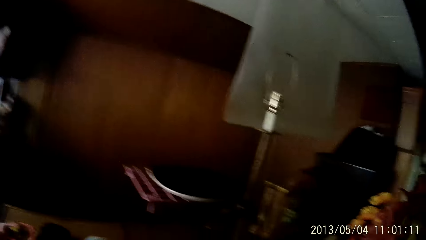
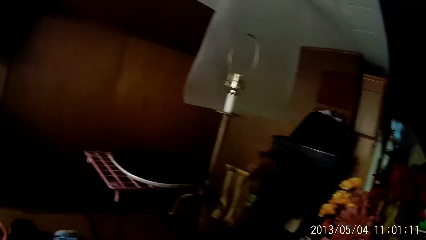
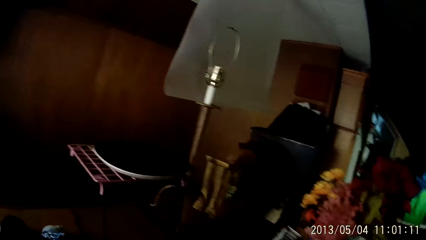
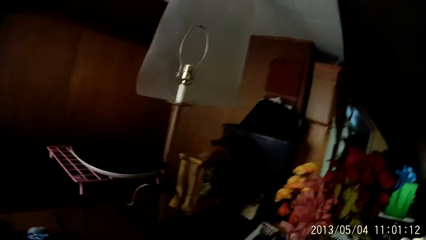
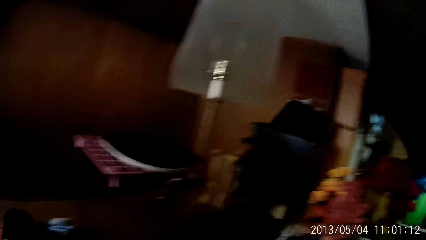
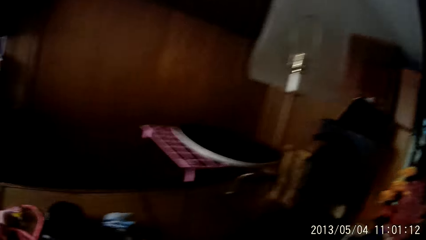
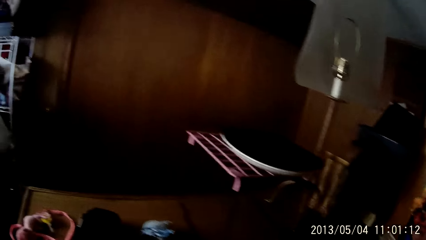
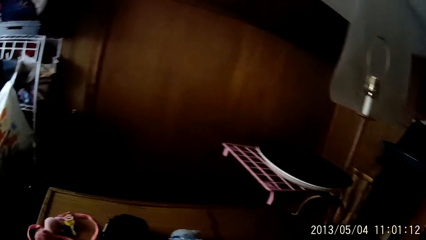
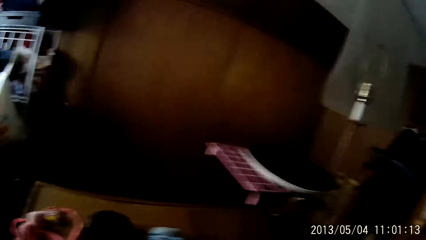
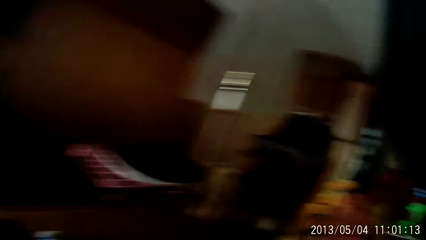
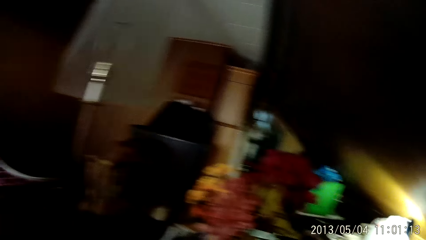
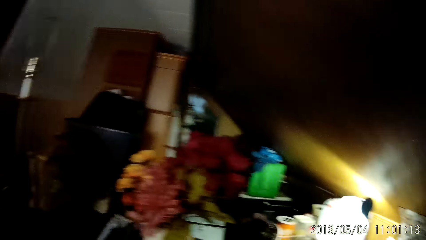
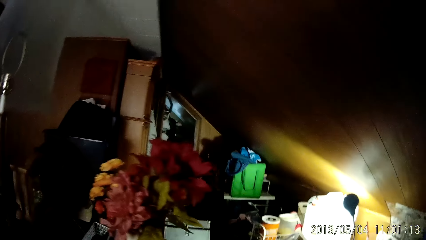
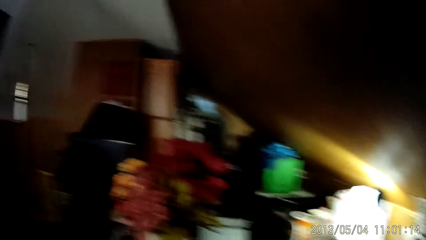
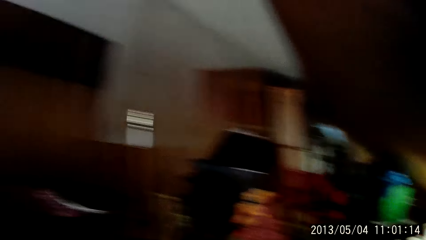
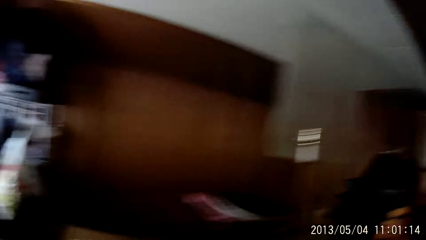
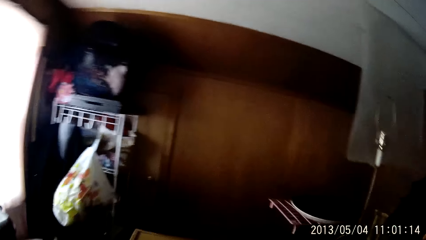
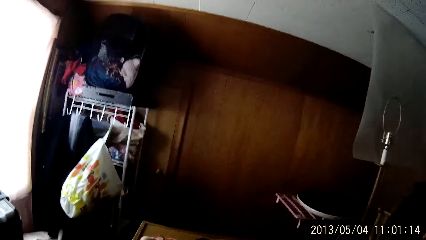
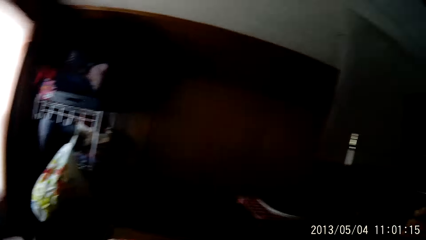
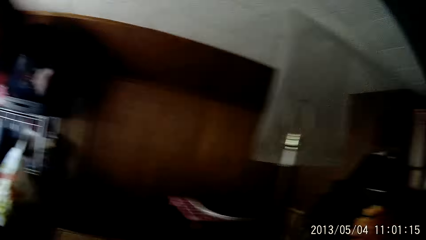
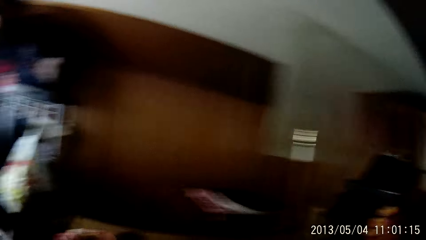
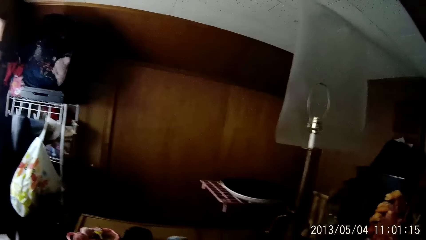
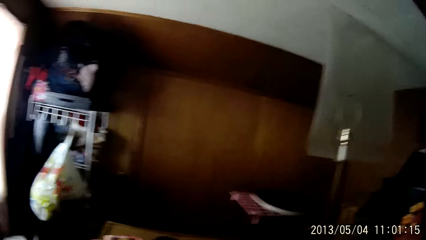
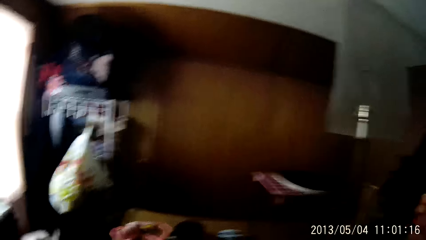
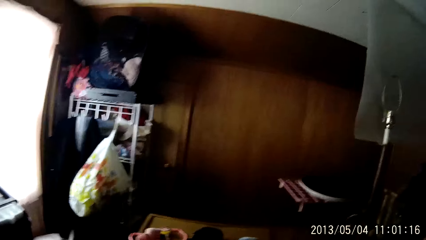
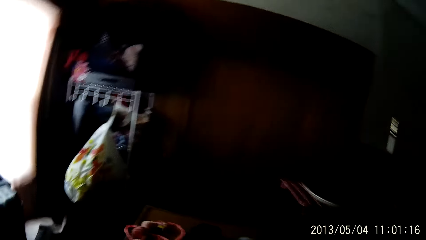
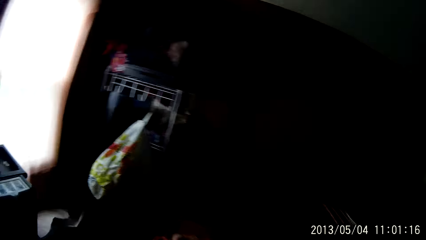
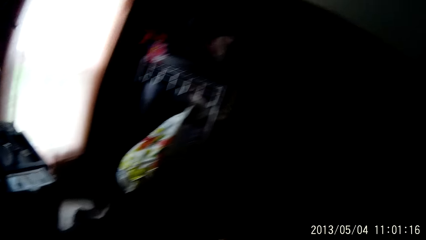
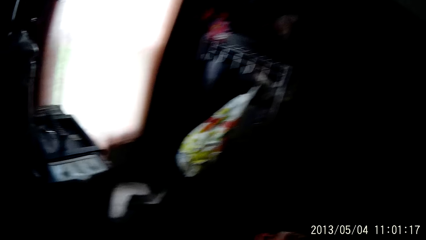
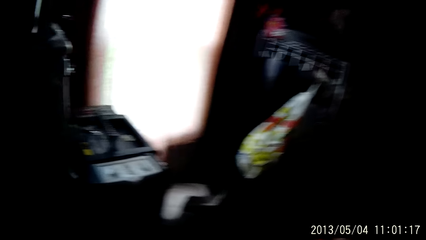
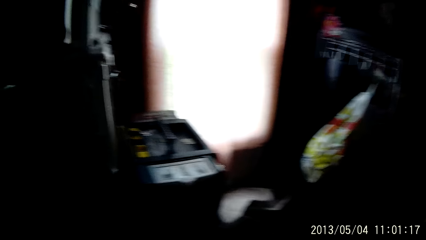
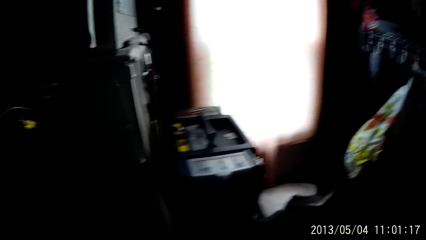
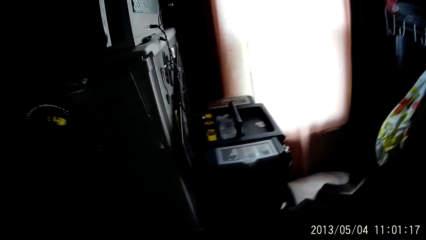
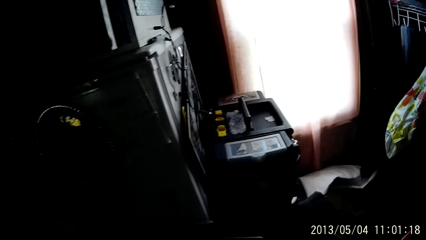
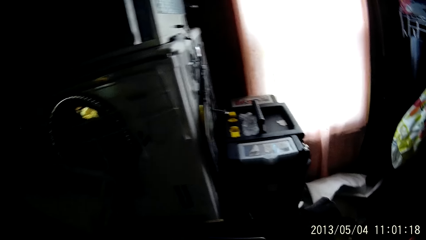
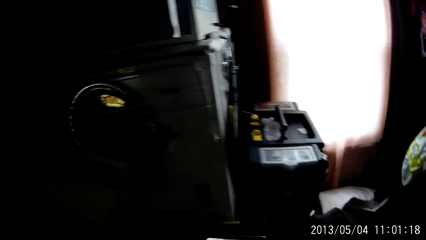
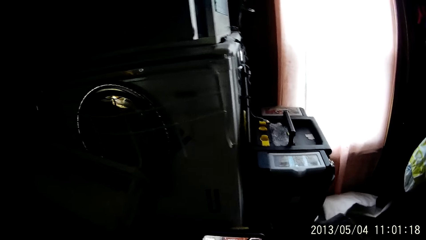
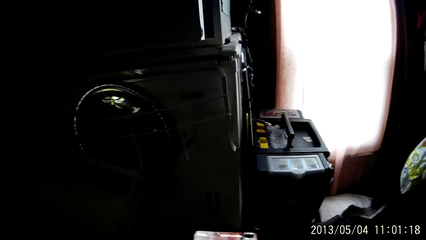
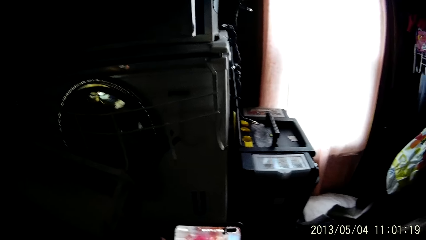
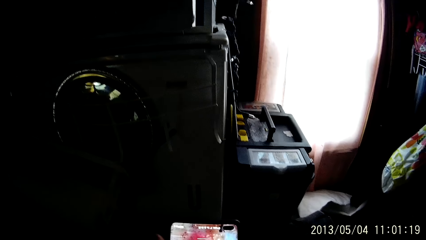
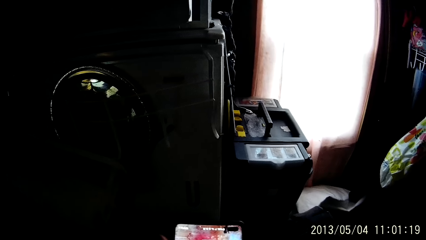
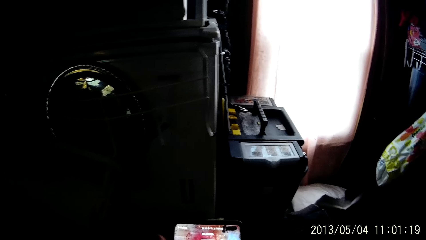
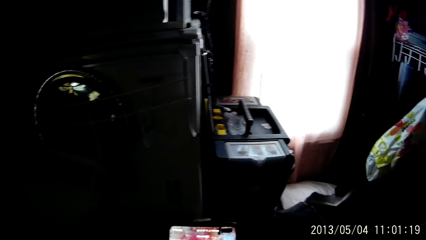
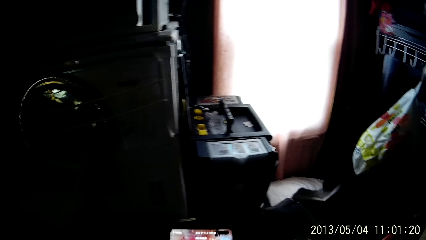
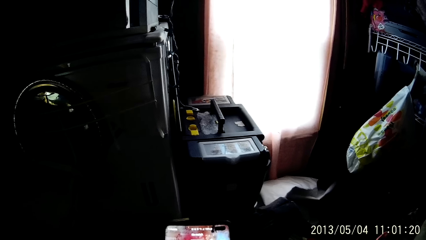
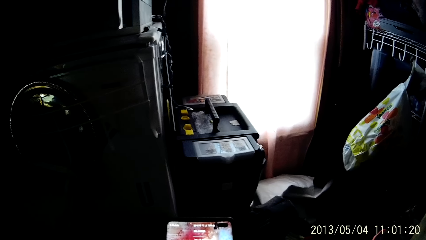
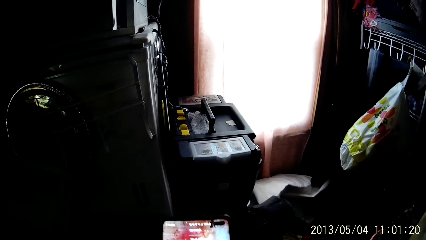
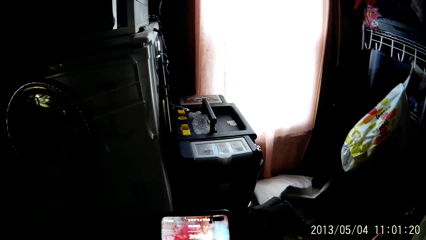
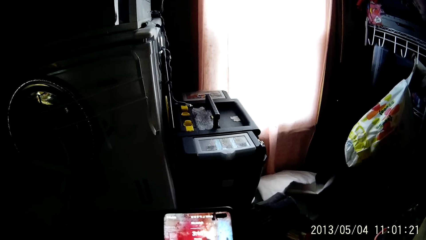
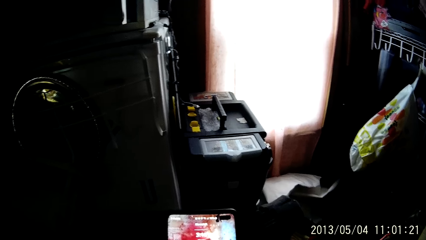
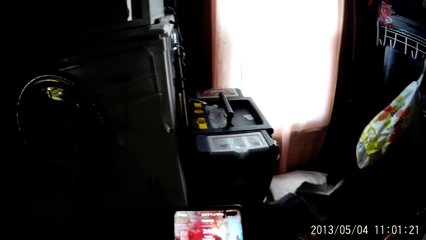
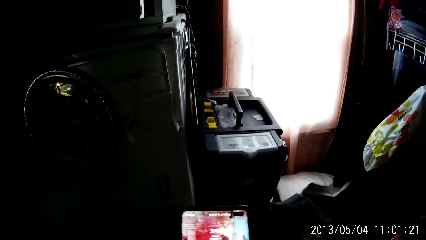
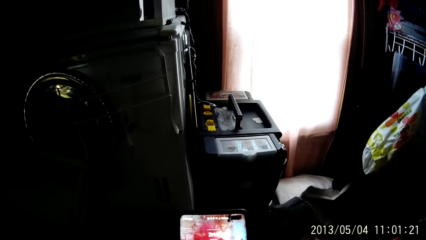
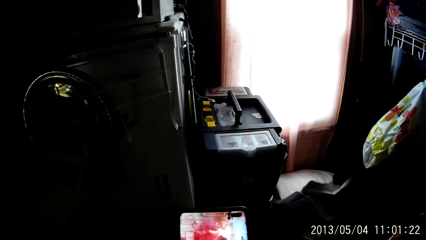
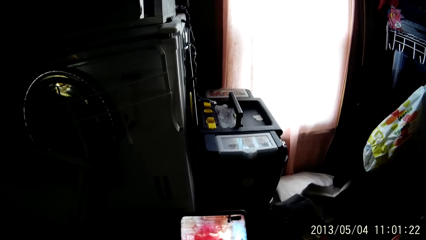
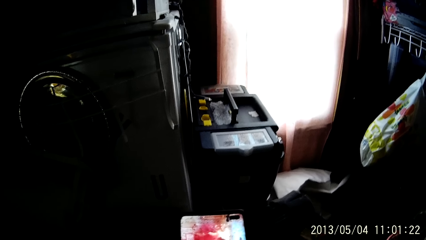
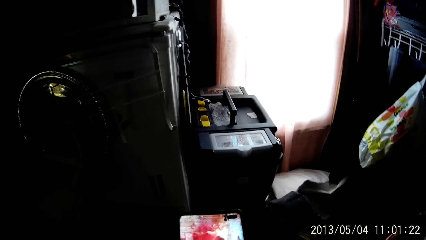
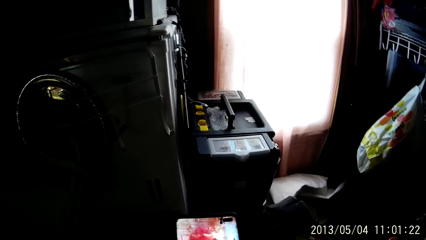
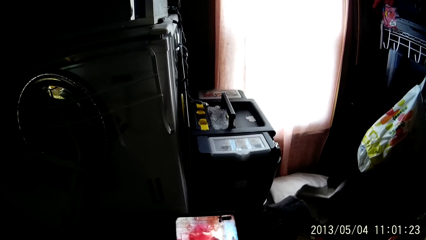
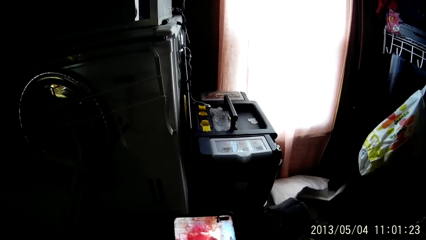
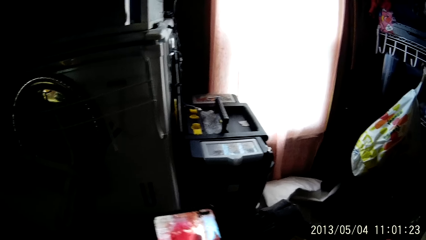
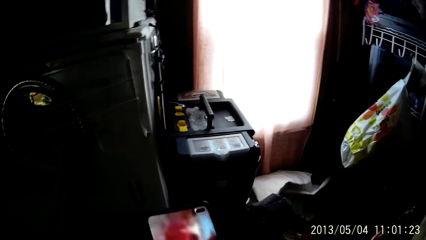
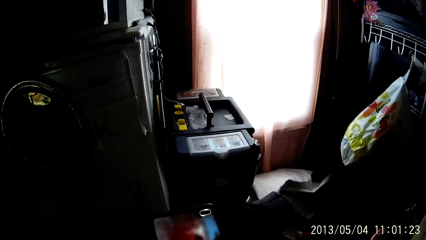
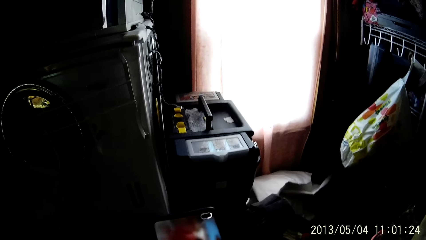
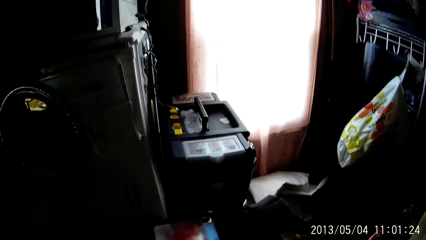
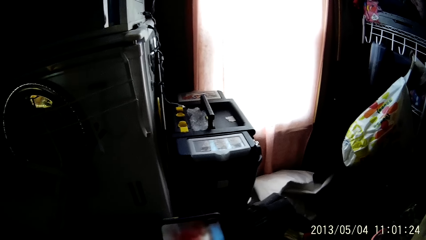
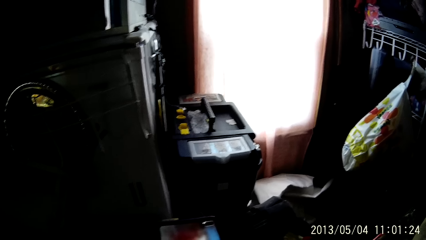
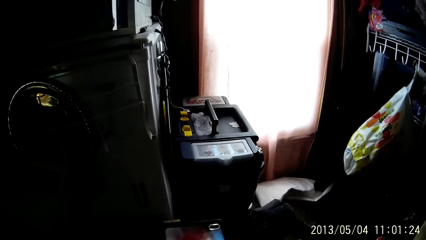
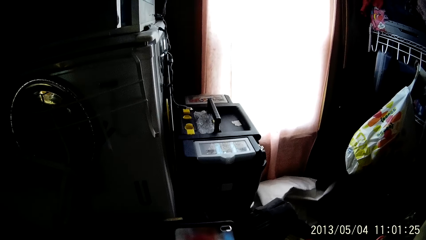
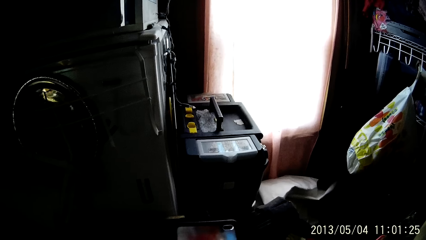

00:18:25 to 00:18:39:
The camera wearer operates a tablet in his hands.

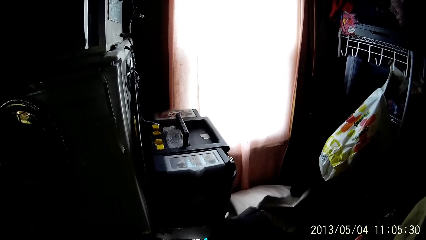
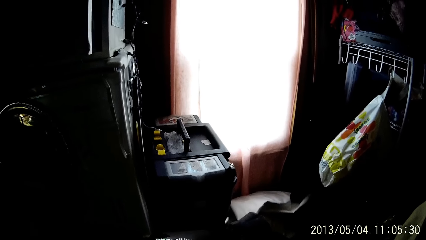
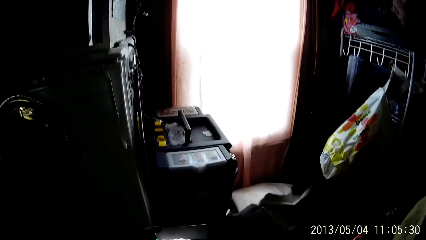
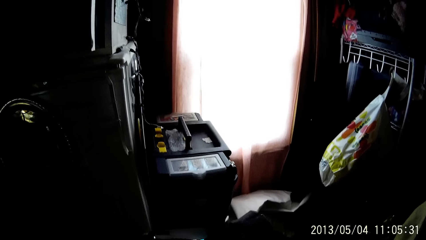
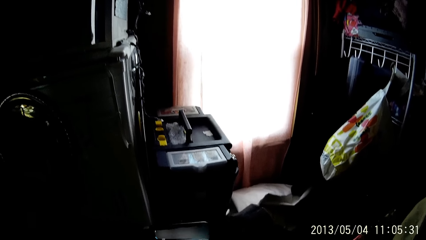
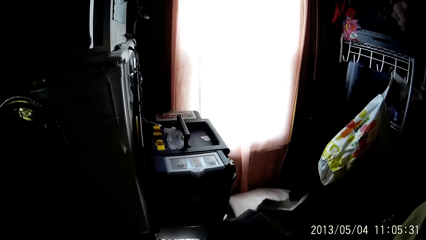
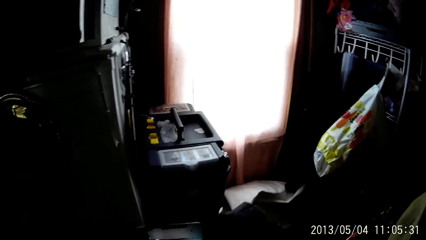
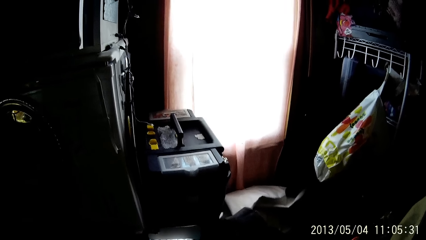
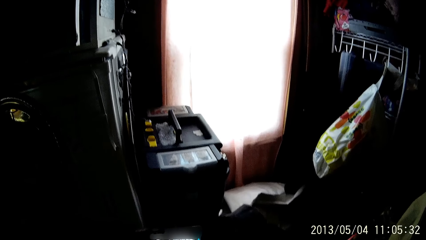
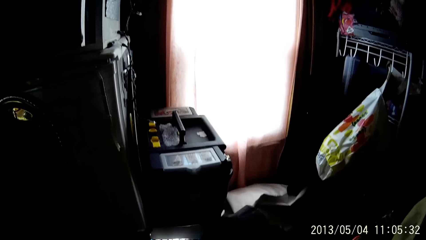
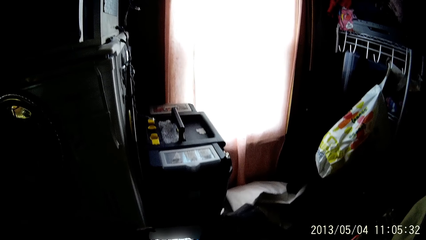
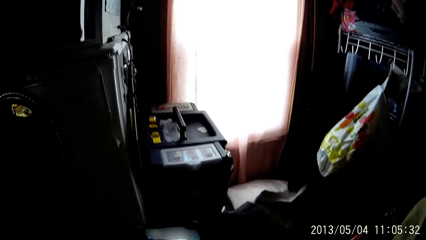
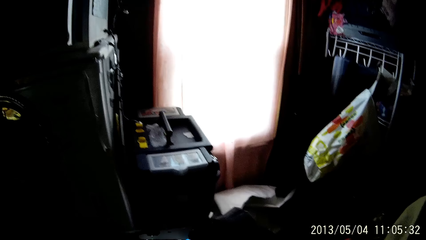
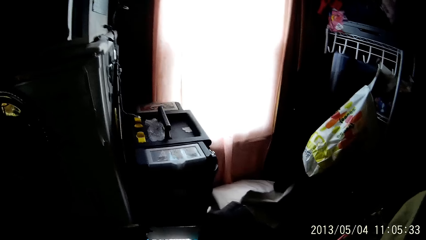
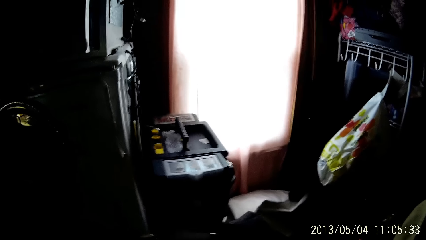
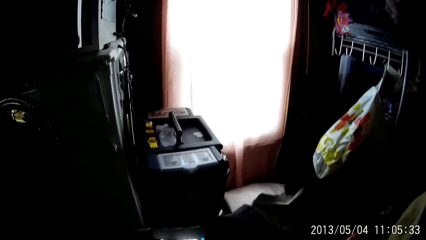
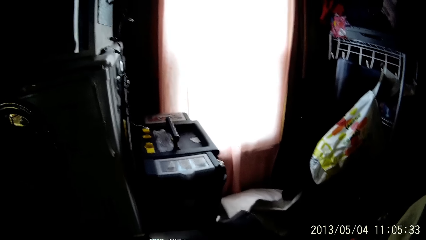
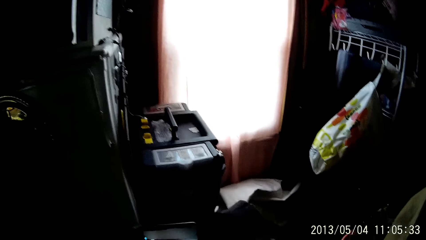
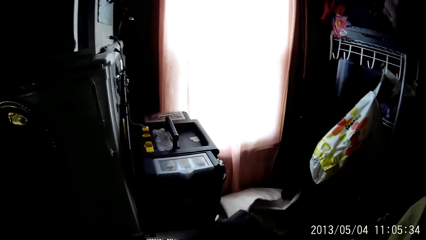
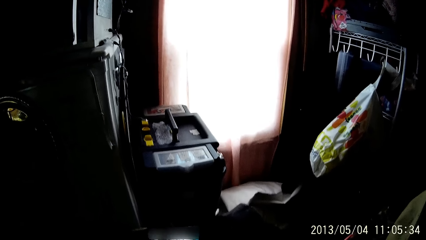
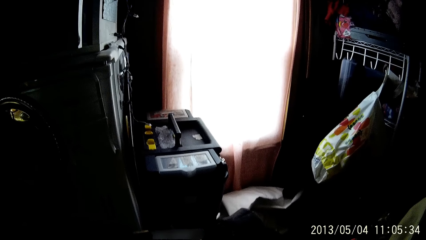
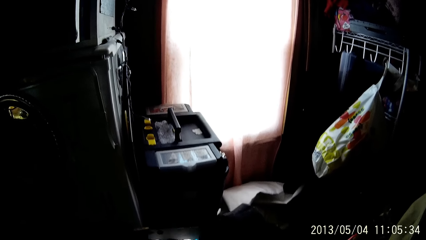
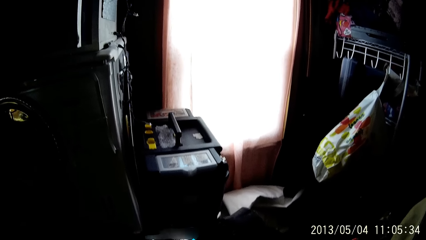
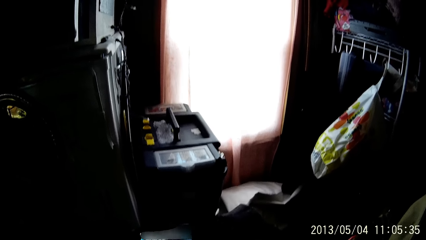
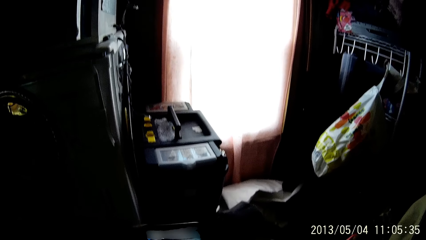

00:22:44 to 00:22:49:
The camera wearer uses a phone.
